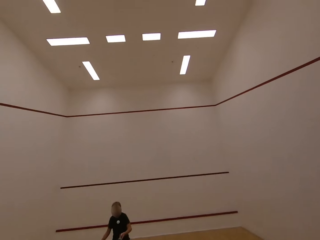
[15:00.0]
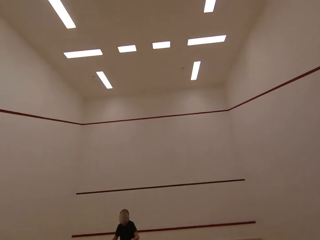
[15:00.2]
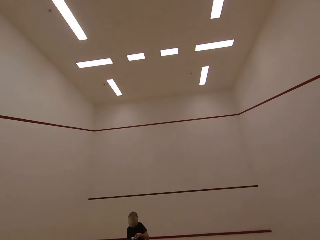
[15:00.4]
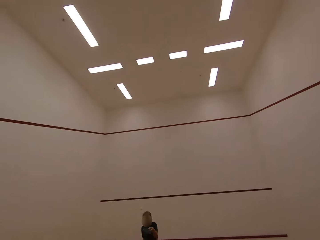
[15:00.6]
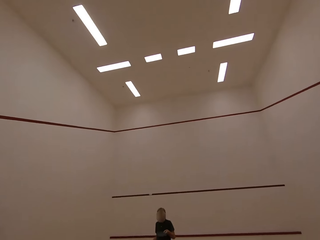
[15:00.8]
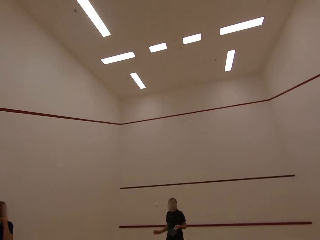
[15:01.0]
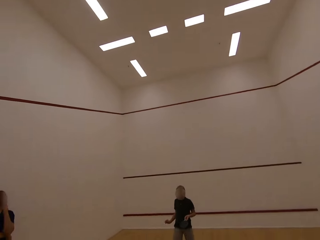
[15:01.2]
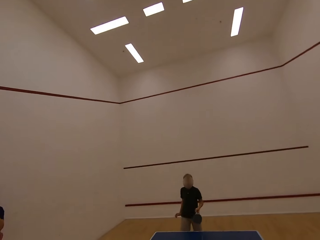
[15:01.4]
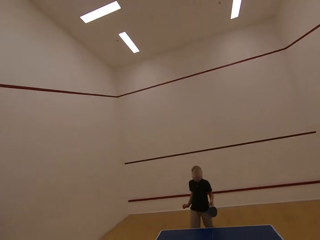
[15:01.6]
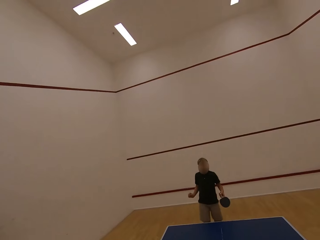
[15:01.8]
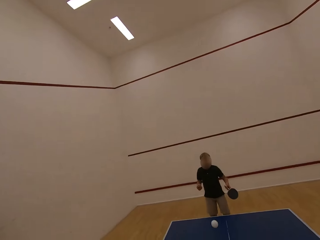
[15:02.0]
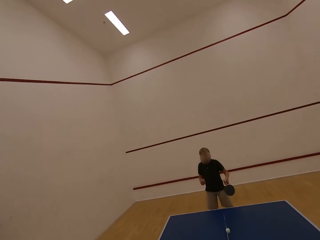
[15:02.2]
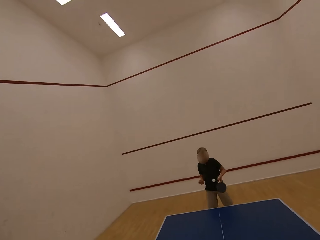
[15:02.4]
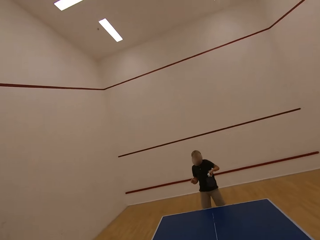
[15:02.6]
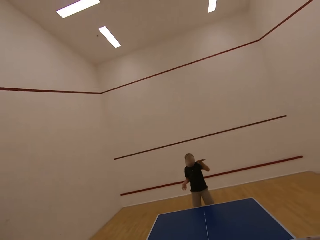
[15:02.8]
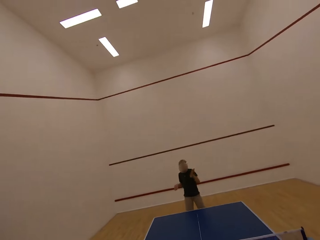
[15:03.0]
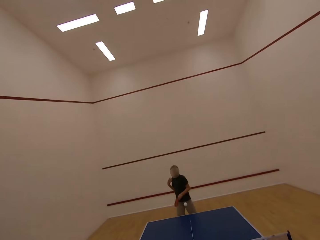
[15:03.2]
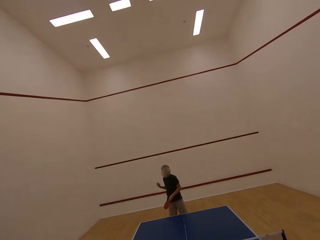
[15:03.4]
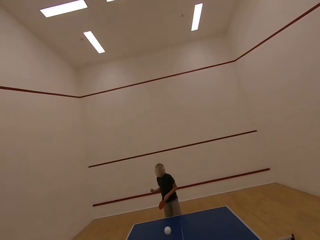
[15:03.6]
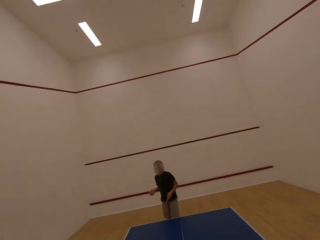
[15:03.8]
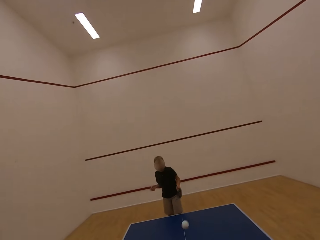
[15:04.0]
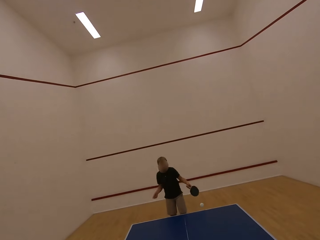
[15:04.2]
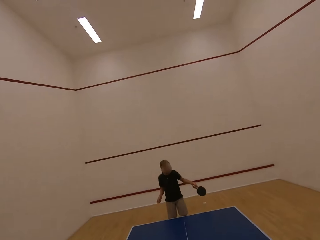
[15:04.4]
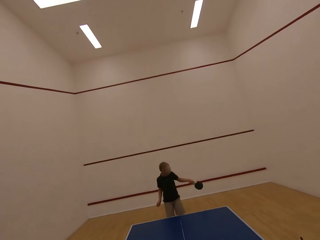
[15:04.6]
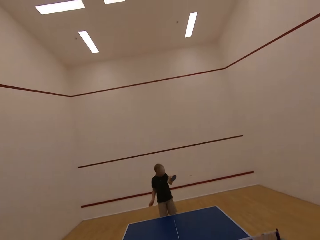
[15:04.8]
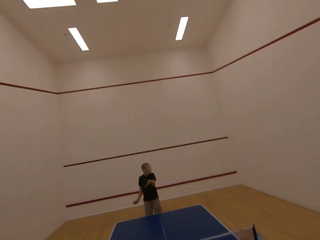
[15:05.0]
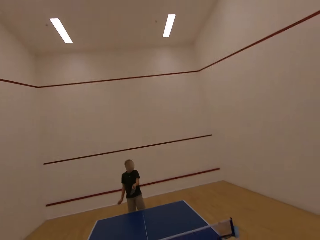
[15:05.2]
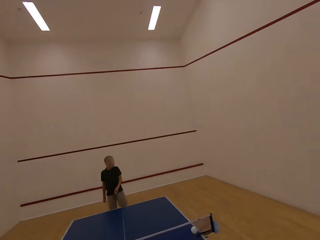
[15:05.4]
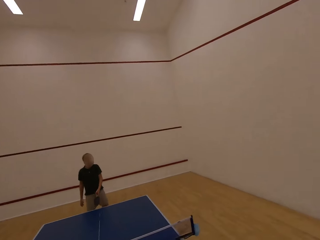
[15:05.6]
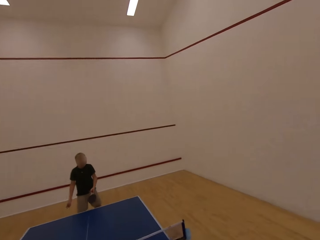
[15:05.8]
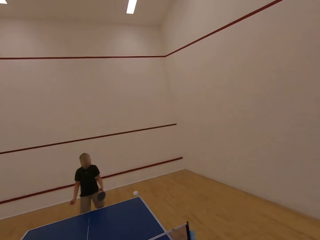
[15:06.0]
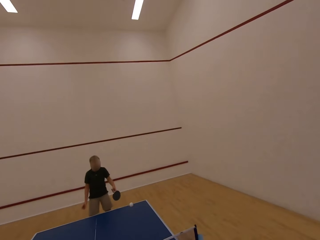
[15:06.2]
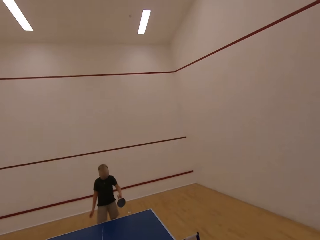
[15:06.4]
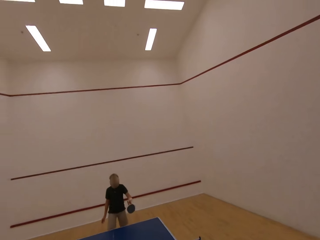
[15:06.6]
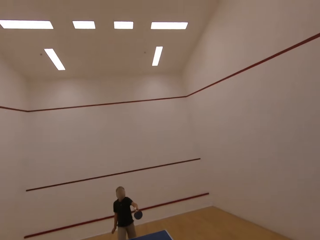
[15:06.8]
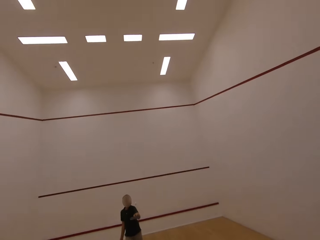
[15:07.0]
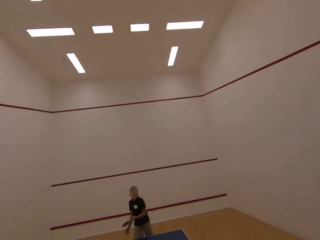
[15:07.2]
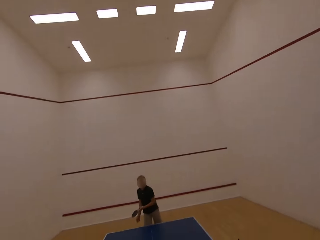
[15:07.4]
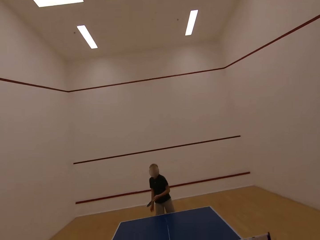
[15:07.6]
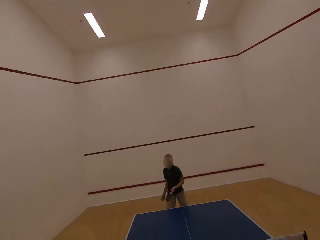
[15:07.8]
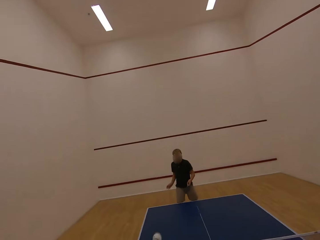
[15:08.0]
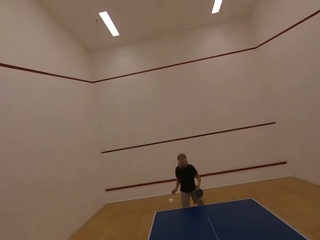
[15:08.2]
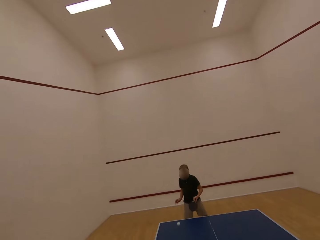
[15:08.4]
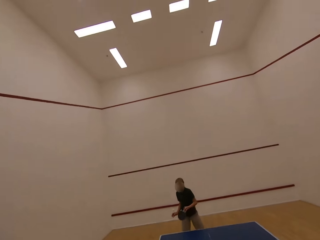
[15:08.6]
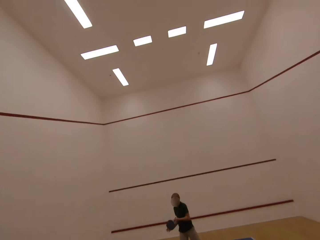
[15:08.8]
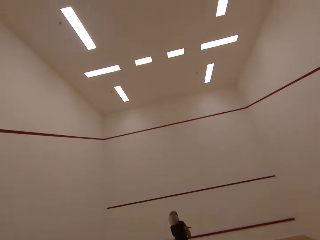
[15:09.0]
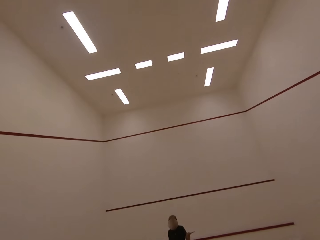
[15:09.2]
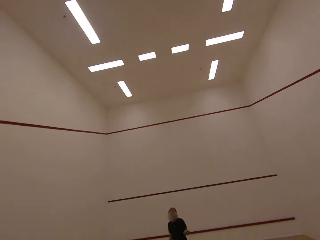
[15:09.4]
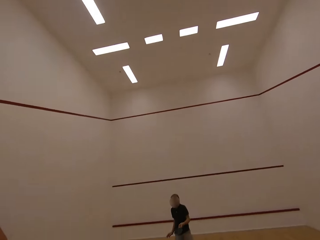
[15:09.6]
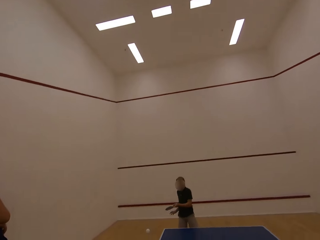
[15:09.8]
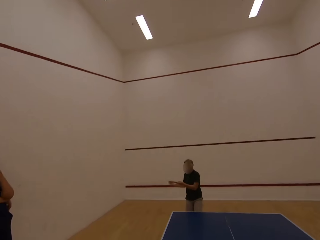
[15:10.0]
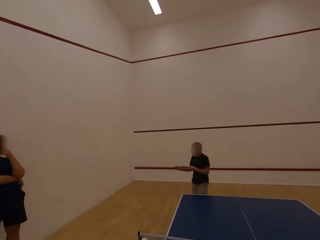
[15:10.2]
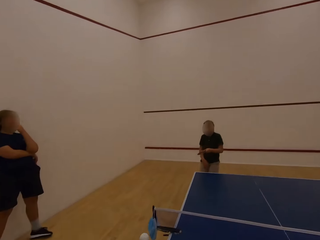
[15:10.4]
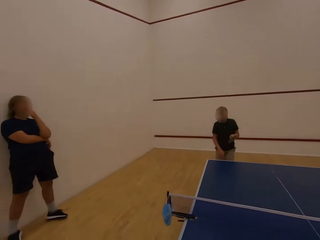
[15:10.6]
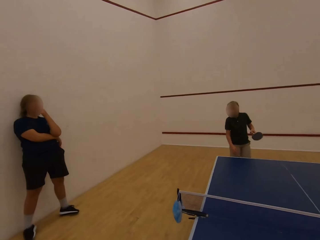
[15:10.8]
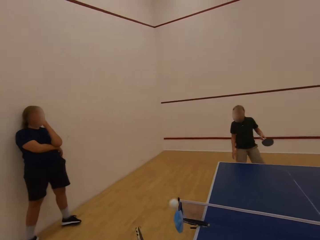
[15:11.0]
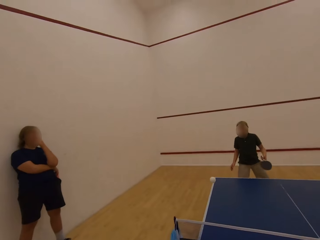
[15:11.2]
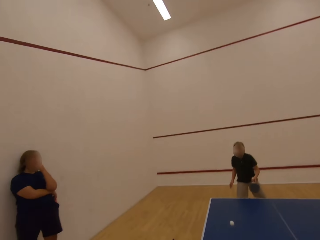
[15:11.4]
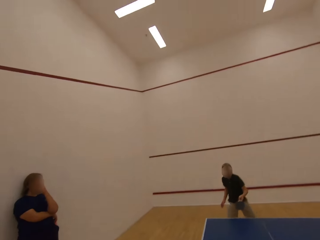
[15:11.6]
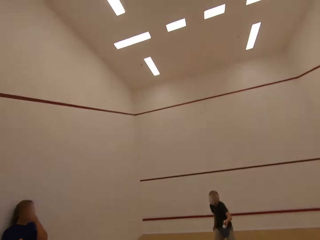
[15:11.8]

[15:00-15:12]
The camera wearer plays table tennis with a boy in the room.

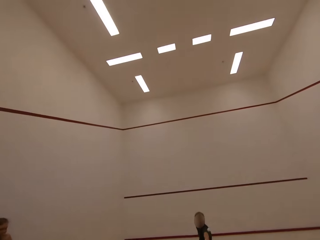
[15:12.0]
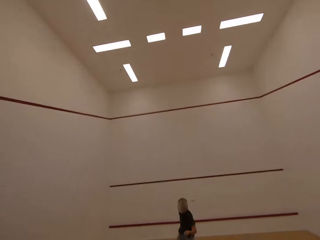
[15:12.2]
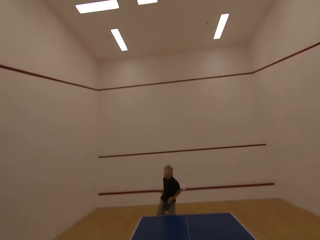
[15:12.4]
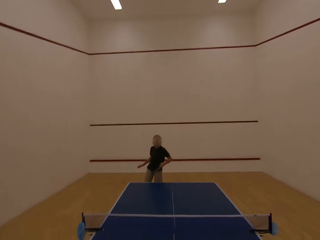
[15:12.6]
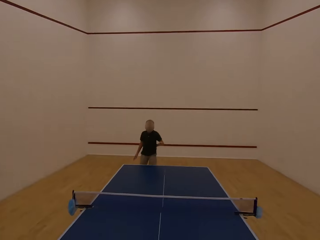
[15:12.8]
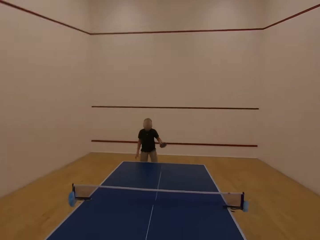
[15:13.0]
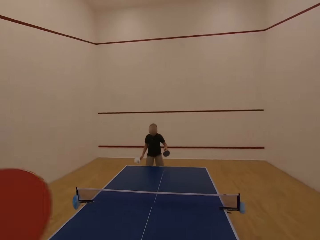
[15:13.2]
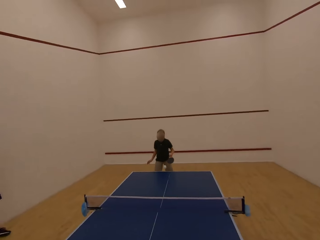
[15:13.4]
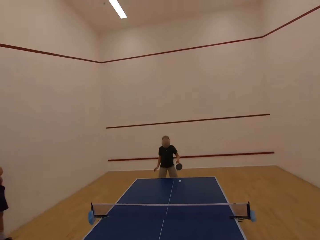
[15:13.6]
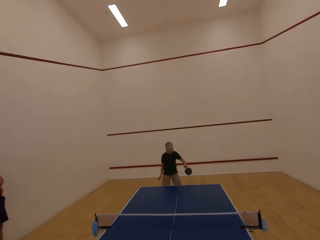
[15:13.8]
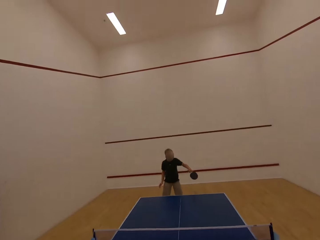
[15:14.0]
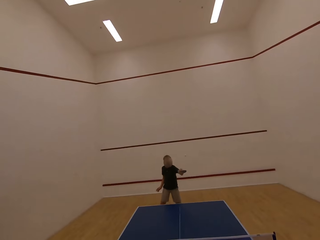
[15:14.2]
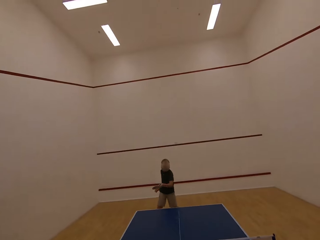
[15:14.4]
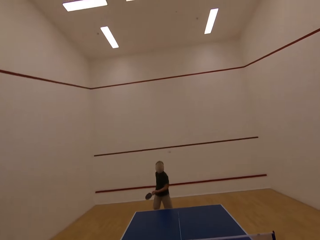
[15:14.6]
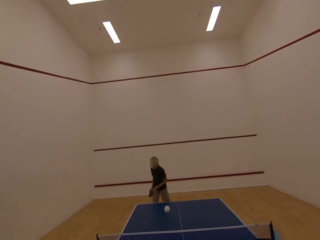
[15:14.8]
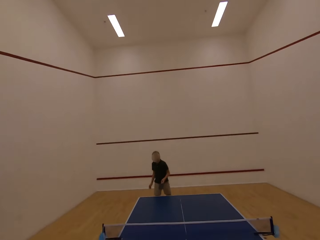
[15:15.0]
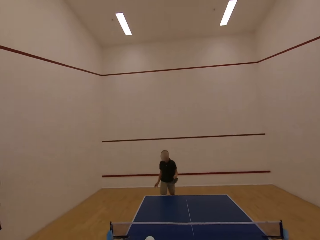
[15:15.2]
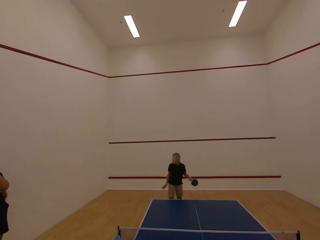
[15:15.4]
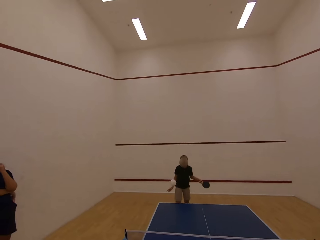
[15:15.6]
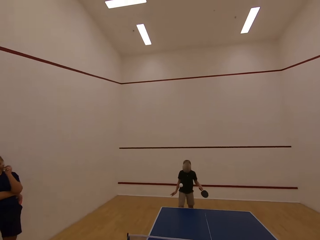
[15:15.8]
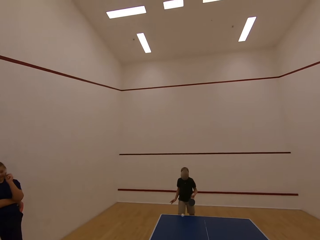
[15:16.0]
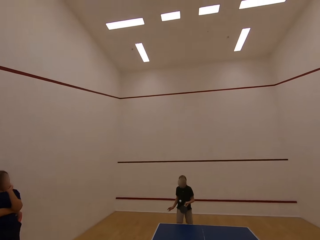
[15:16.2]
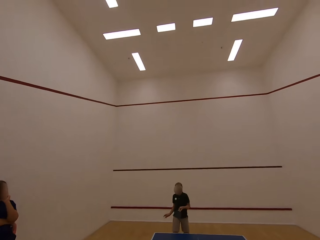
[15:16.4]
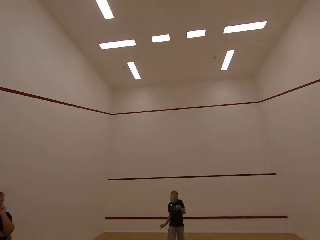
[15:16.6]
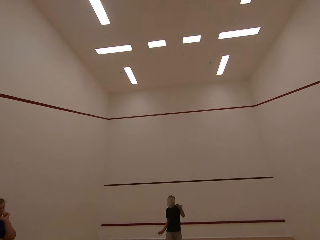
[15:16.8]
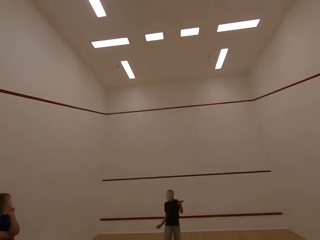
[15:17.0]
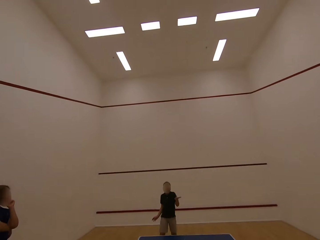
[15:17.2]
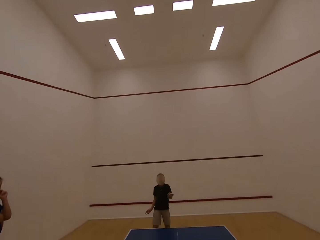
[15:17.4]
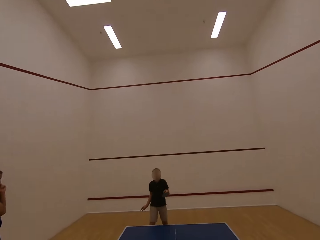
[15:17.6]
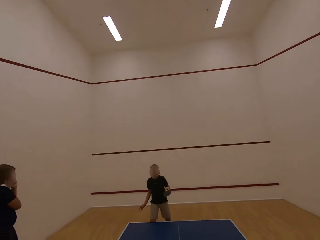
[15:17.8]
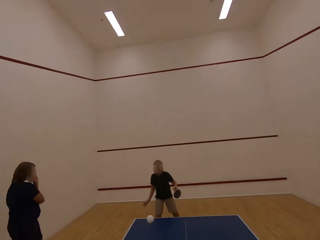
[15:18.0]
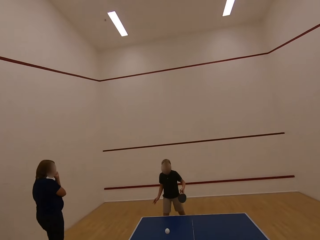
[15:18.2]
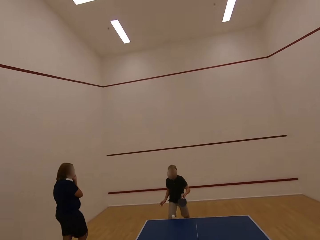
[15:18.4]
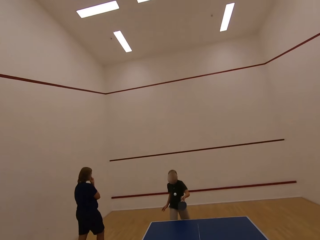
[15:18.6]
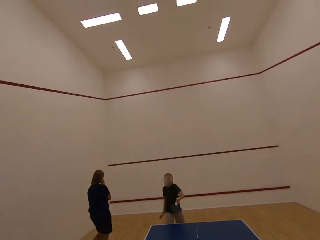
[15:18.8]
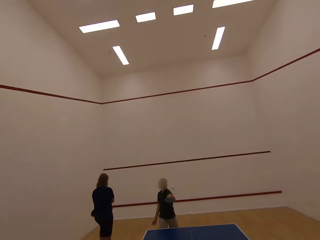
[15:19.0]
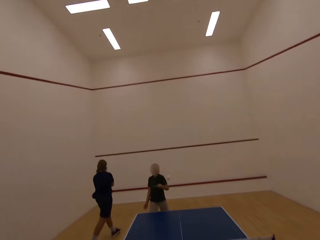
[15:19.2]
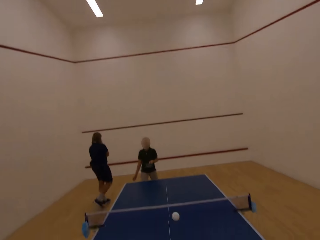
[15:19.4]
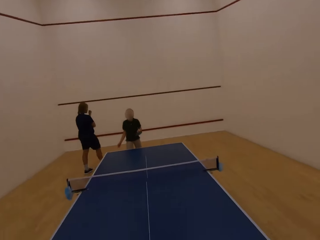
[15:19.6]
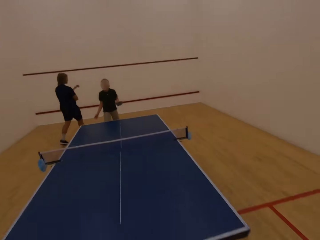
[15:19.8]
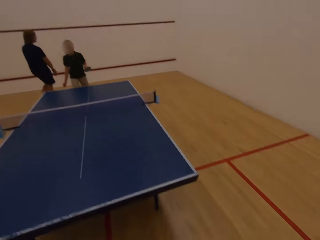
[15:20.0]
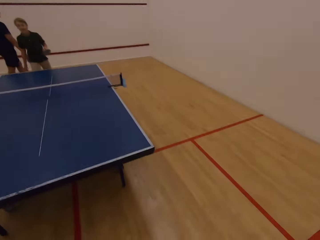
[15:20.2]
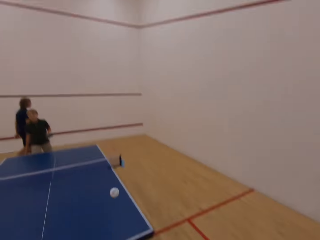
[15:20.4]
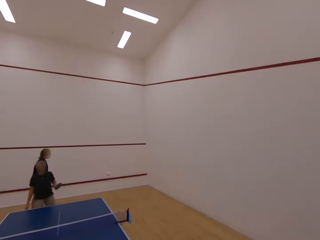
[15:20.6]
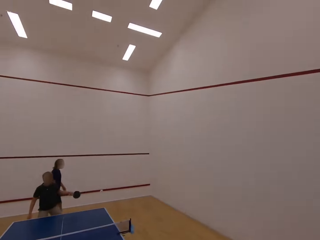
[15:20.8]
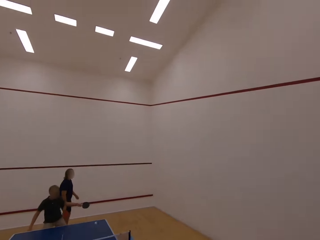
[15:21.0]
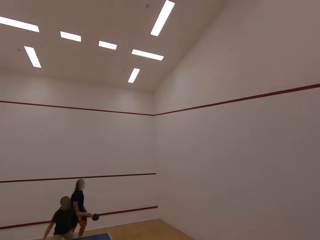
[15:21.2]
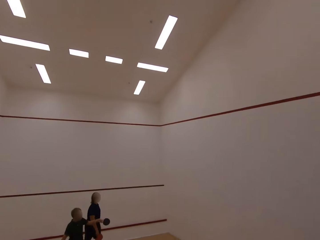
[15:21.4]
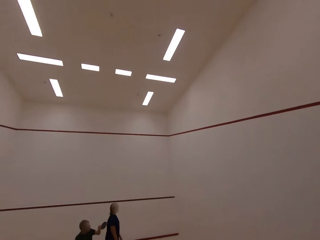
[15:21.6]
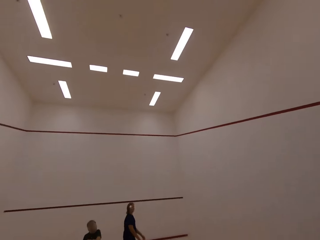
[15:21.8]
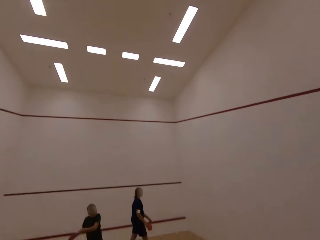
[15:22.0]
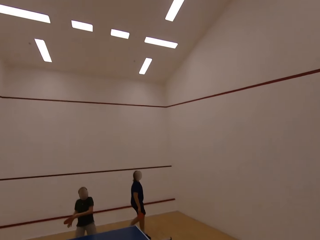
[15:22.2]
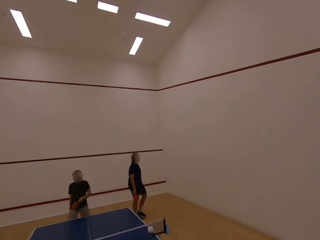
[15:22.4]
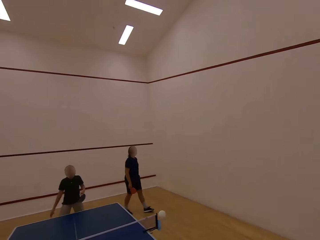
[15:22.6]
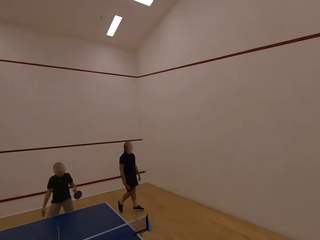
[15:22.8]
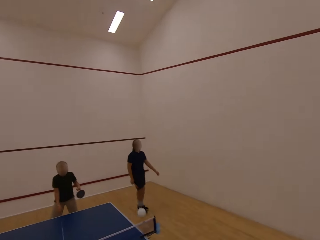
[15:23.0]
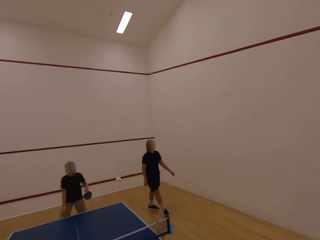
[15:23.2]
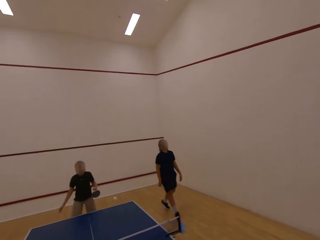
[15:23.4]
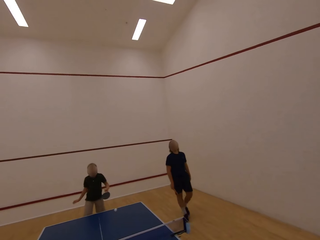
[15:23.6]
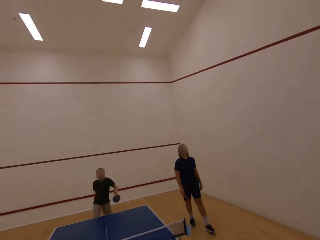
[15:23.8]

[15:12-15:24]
A person walks around the room and walks towards the table.
